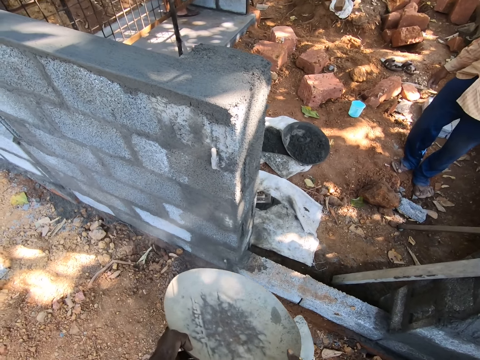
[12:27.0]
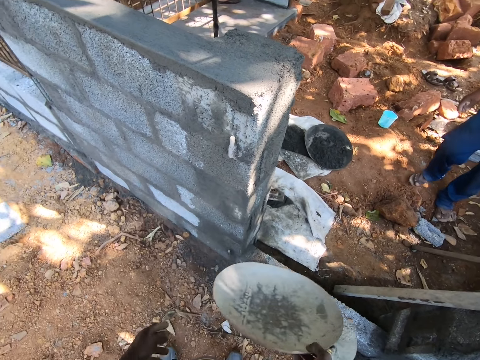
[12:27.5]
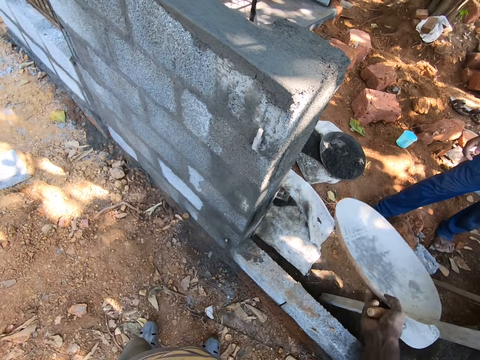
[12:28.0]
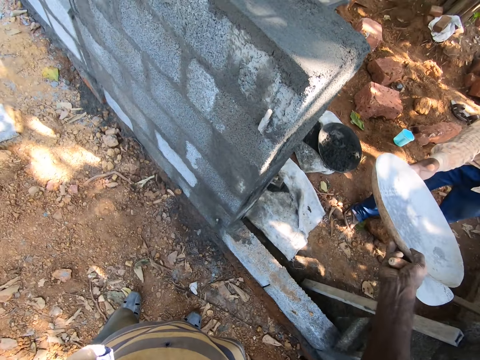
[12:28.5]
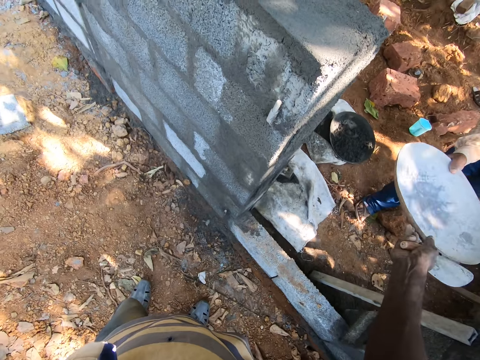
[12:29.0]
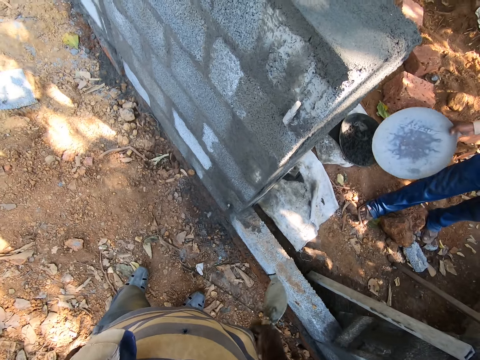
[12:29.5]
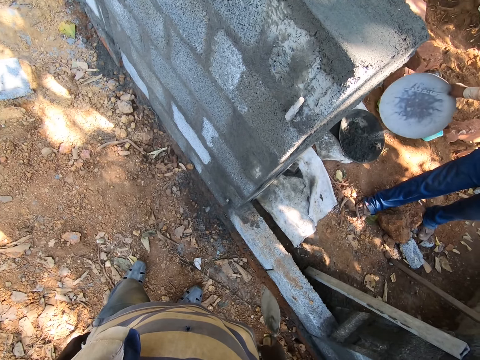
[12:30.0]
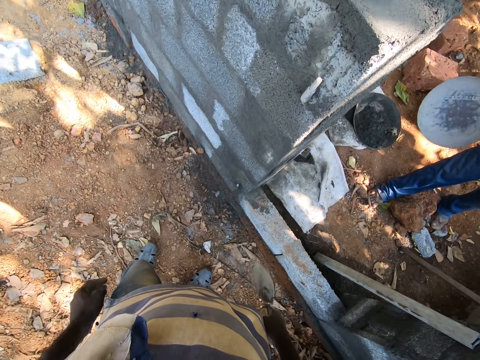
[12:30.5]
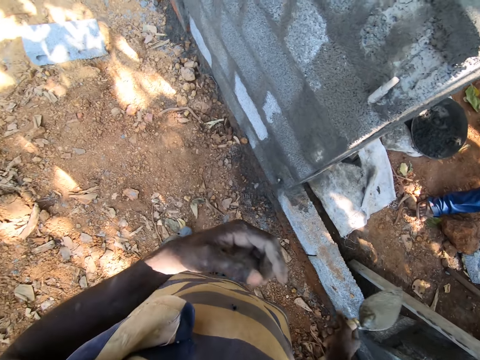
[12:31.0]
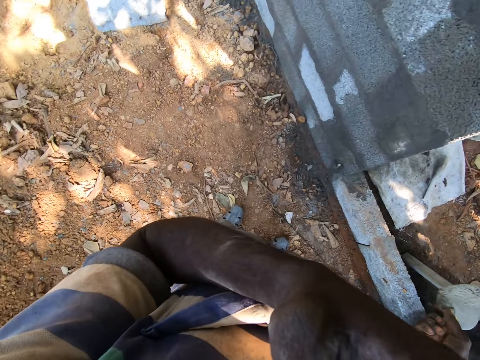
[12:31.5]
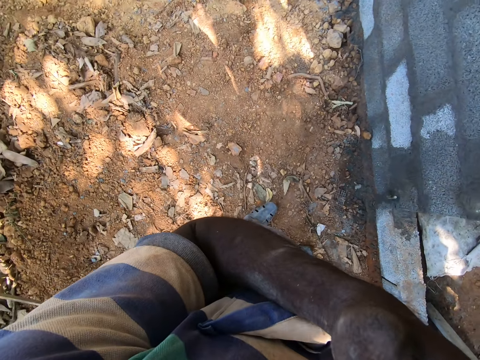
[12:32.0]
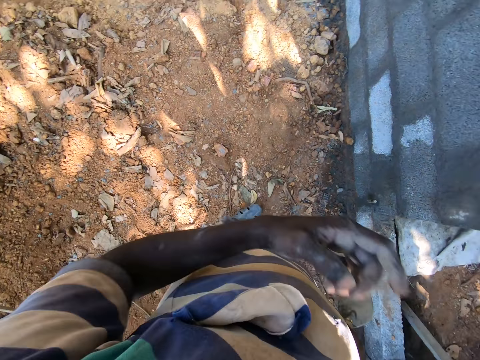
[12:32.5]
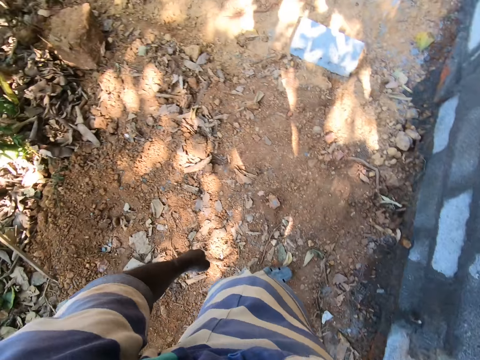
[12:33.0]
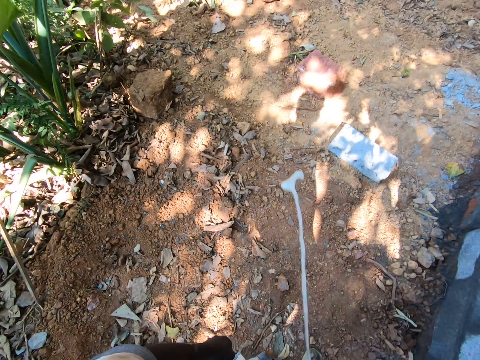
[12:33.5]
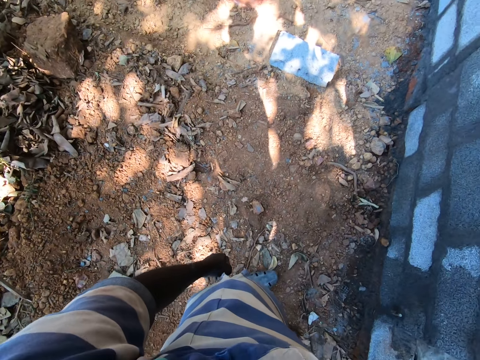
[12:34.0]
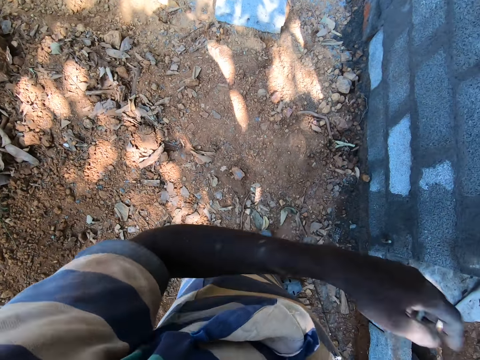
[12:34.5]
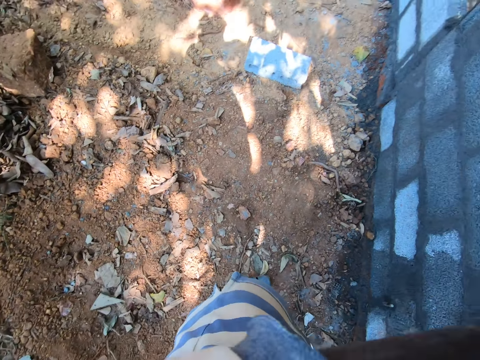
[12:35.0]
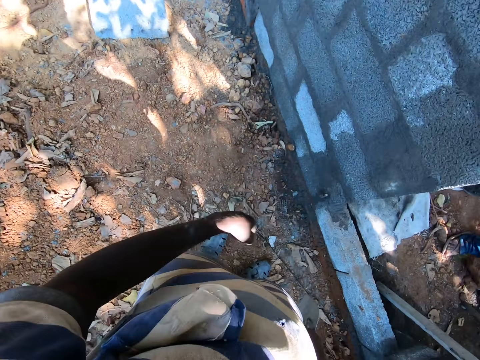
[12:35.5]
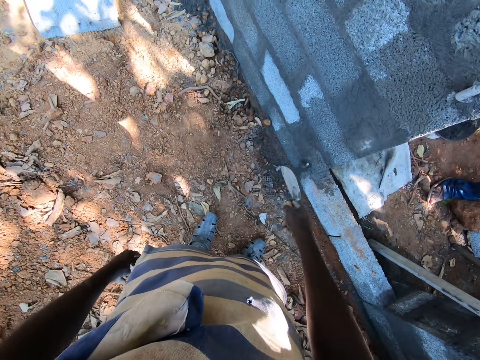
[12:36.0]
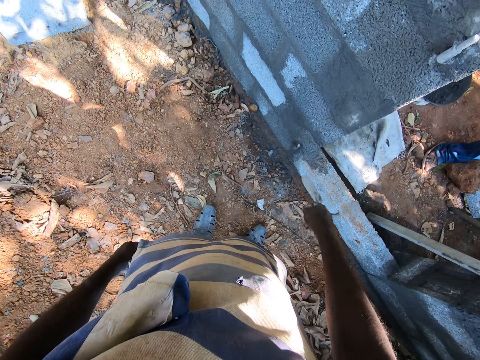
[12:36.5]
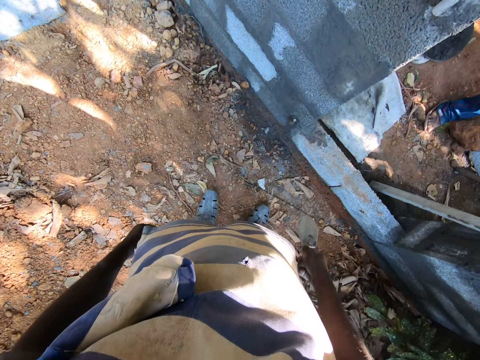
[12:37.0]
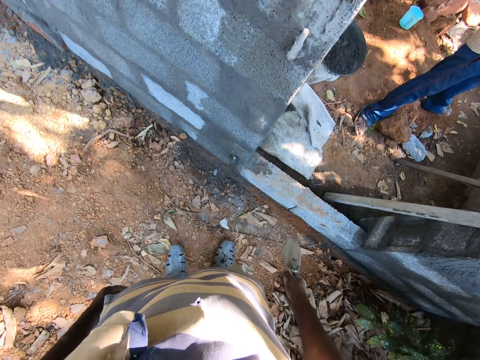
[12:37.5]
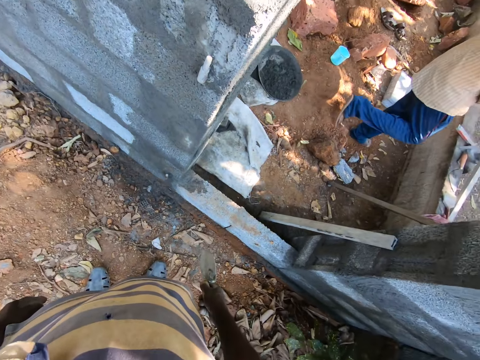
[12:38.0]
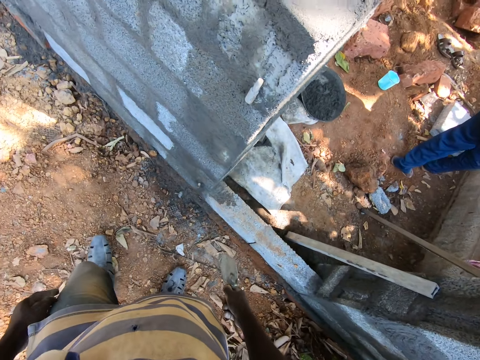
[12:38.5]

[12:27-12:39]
The camera wearer passes the head pan from his left hand to his right hand. He gives the man the head pan with his right hand. He converses with the man. He scratches his face with his left hand. He lifts up the hand. He puts the hand down. He spits on the ground. He lifts up the hand. He scratches his face with his left hand. He talks to the man.

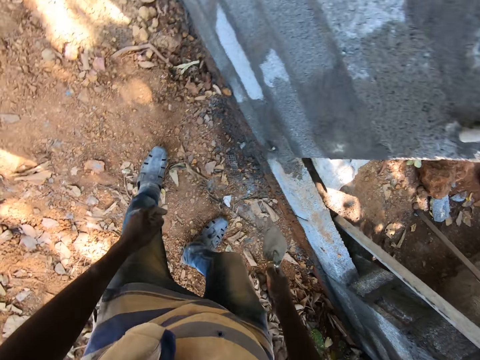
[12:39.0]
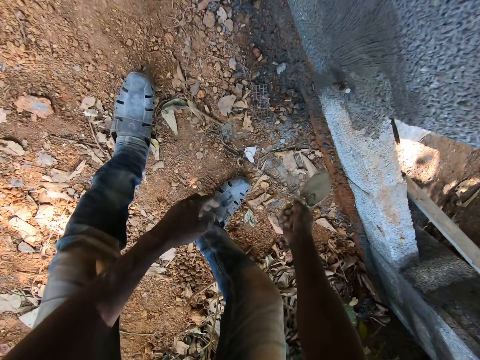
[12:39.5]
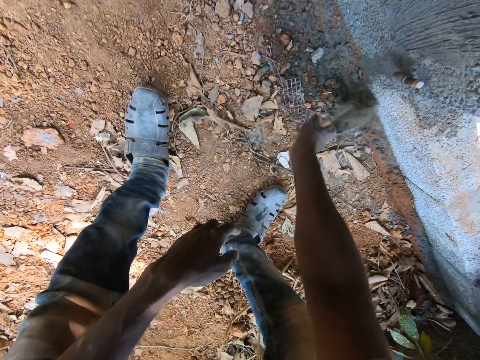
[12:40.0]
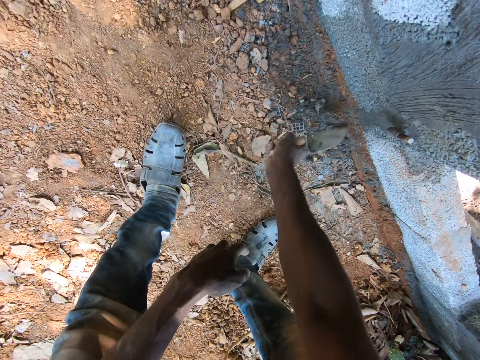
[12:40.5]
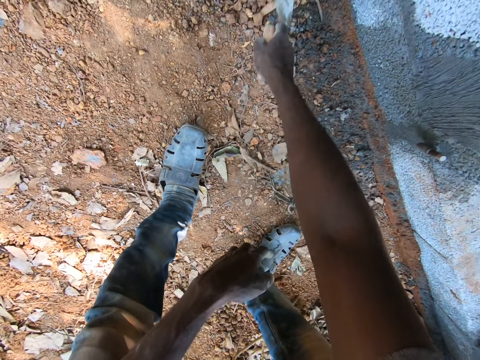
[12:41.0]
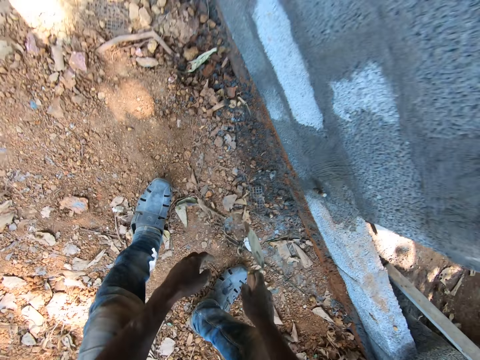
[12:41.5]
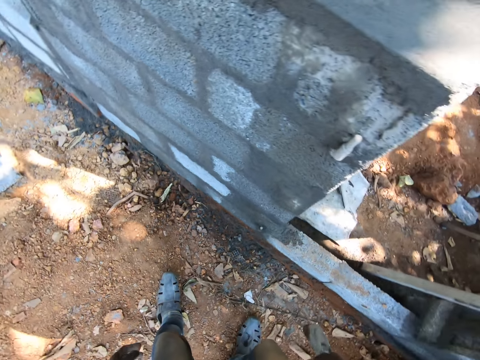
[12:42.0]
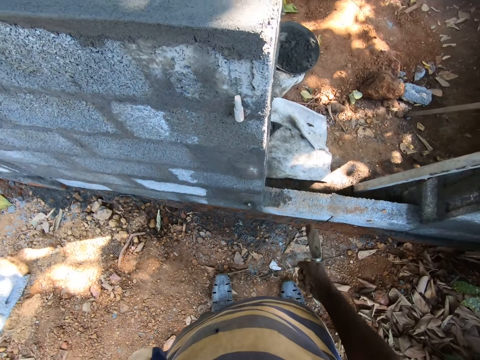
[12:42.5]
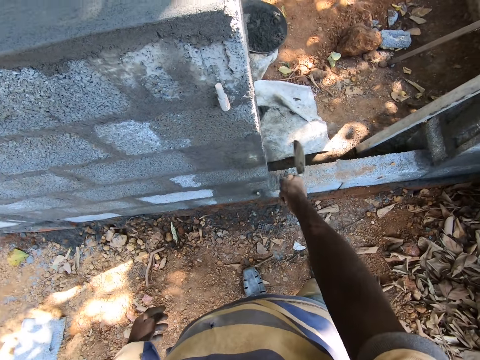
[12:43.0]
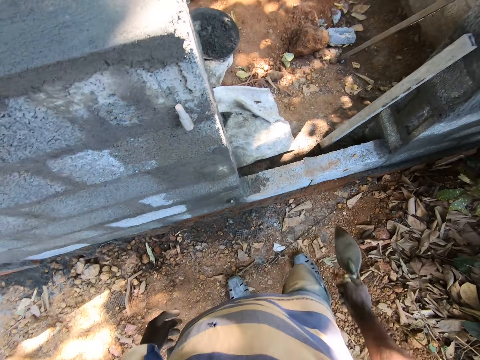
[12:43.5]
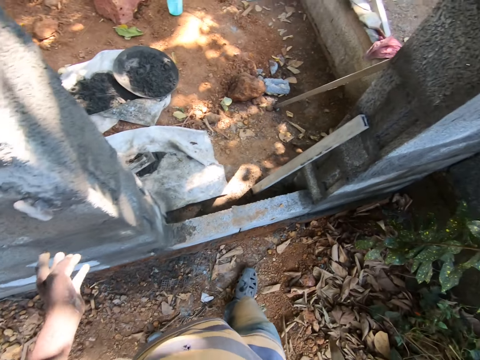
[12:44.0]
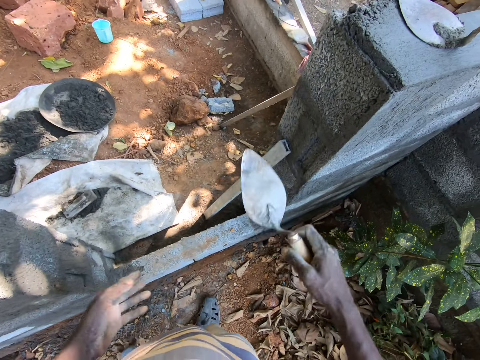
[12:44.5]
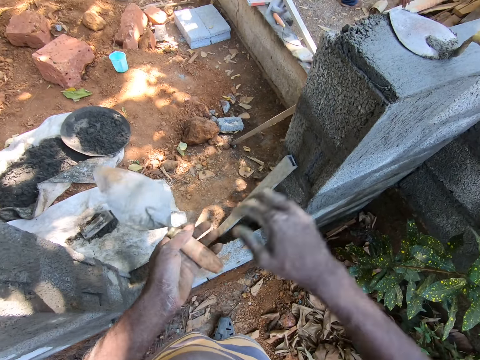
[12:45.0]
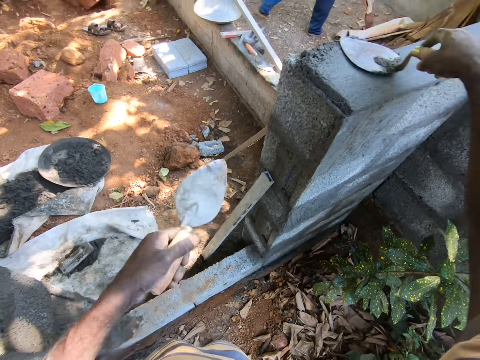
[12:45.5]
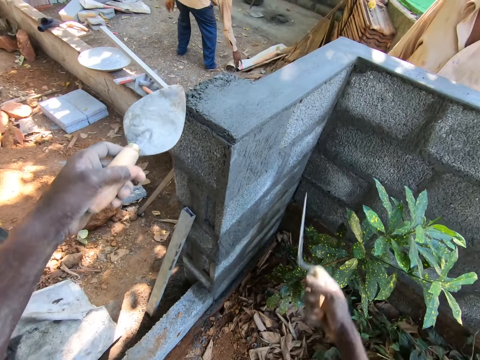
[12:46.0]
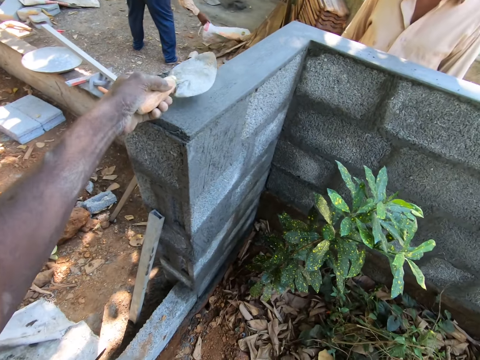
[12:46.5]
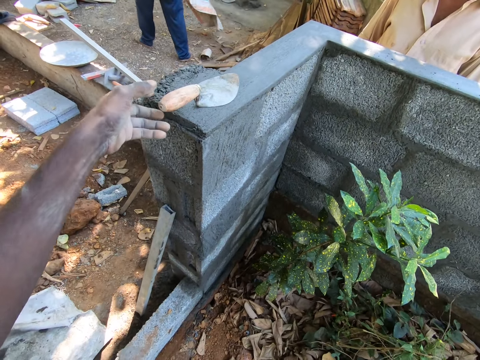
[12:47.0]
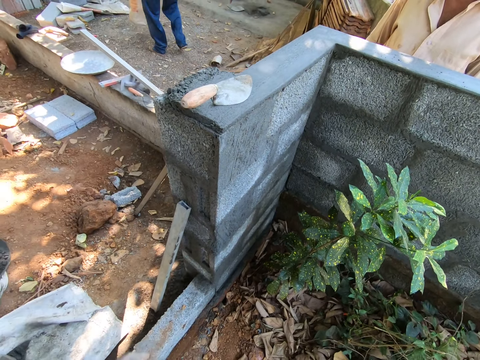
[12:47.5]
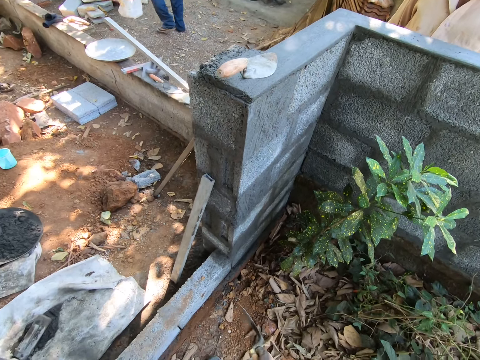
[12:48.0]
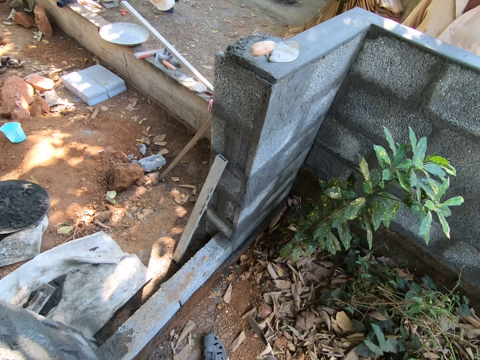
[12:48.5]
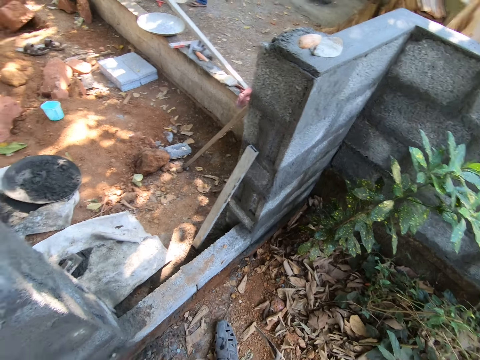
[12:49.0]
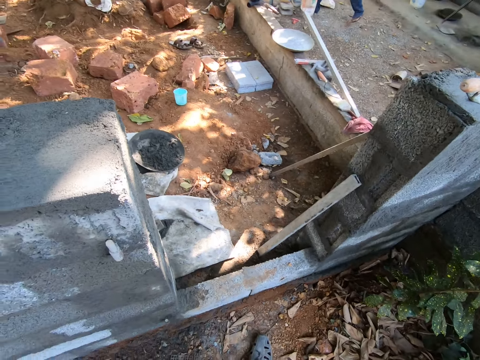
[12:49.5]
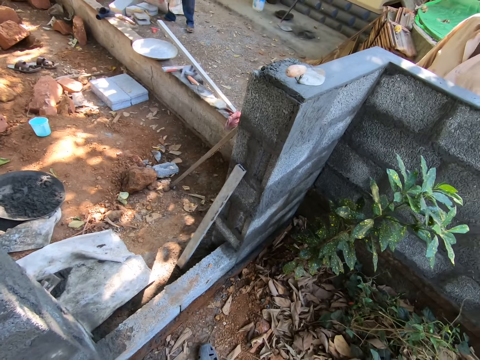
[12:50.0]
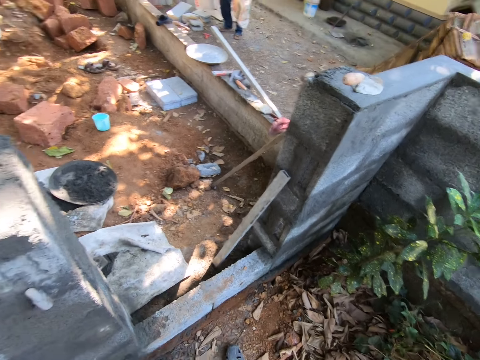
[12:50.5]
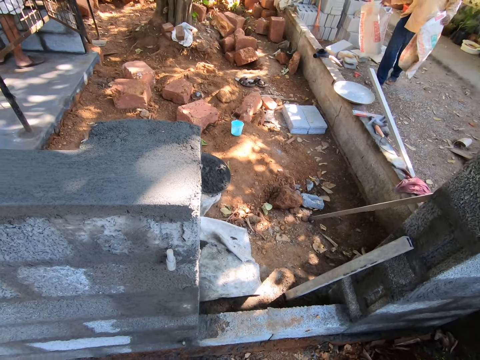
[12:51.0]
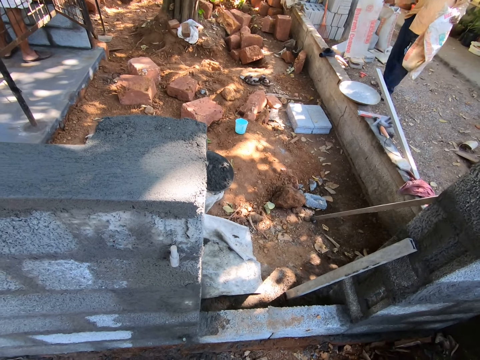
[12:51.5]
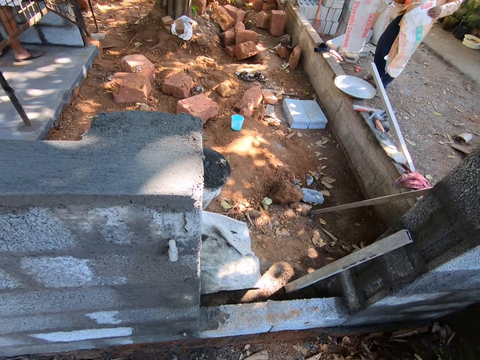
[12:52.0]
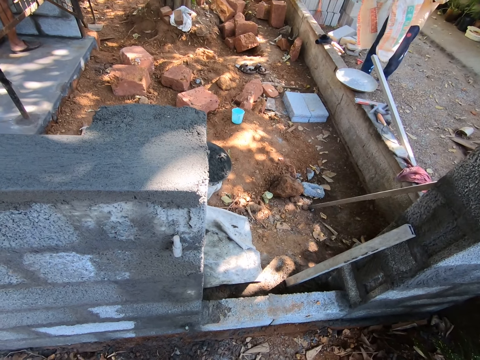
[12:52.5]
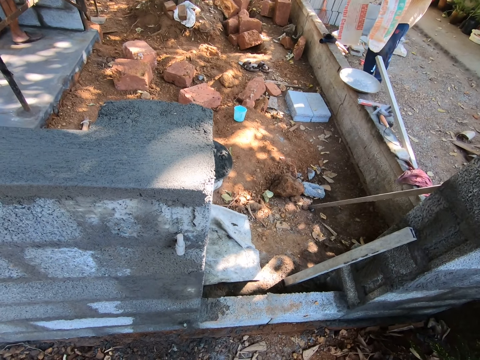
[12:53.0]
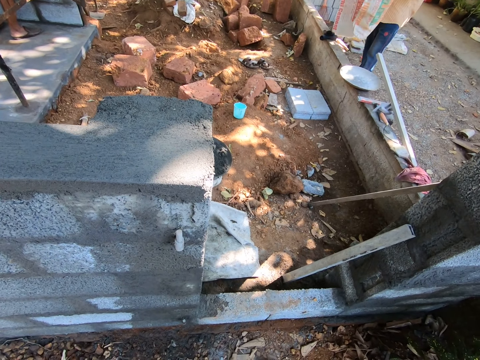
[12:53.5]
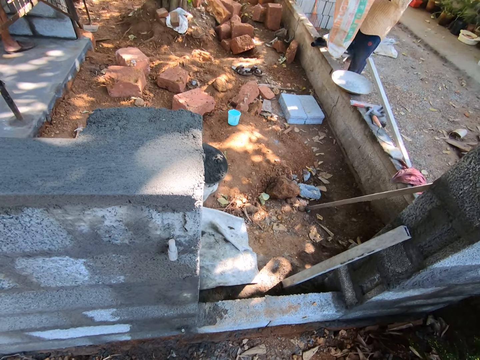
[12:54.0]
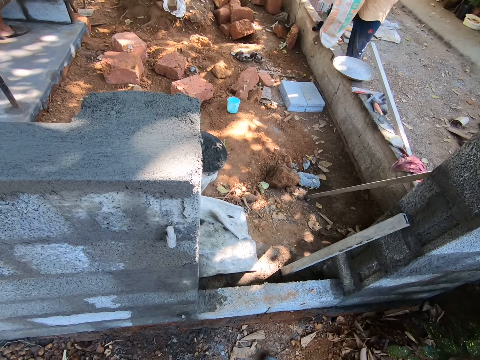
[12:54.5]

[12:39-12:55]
The camera wearer clears the ground with the hand trowel in his right hand. He hits the hand trowel on the wall with his right hand. He talks to a man. He passes the hand trowel from his right hand to his left hand. He holds the trowel. He picks the hand trowel from the wall with his right hand. The man picks a cement bag from the ground with his right hand. The camera wearer drops the hand trowel on the wall with his left hand. The man passes the cement bag from his right hand to his left hand. The camera wearer talks to the man. The man picks the brown cement bag from the ground with his right hand.
